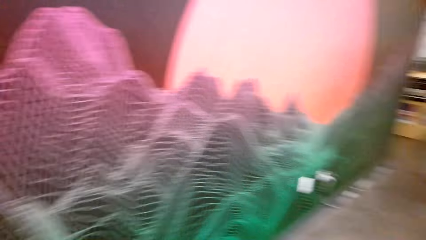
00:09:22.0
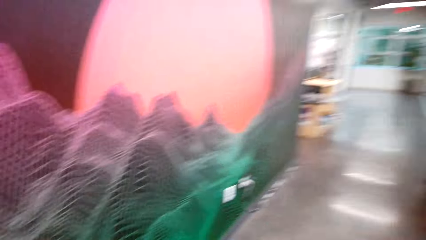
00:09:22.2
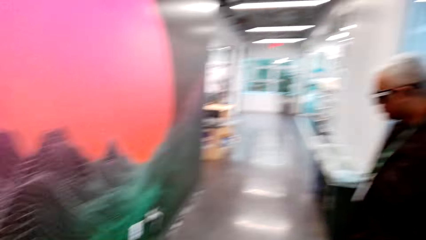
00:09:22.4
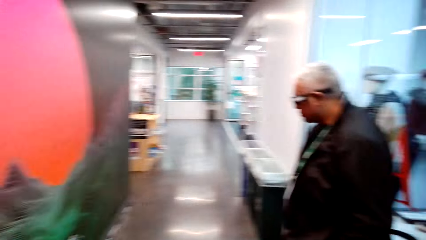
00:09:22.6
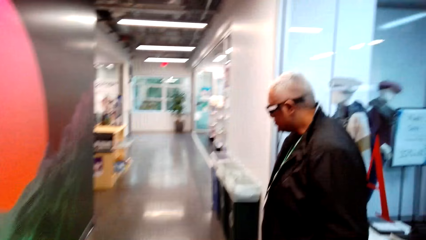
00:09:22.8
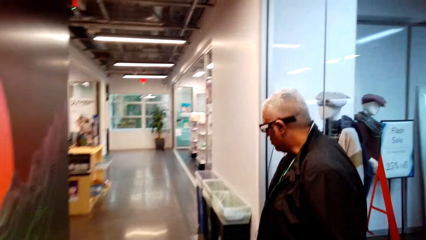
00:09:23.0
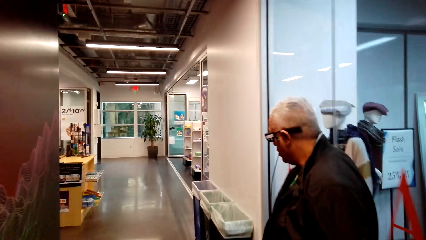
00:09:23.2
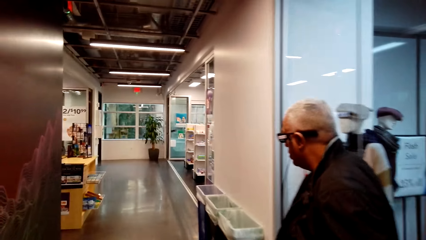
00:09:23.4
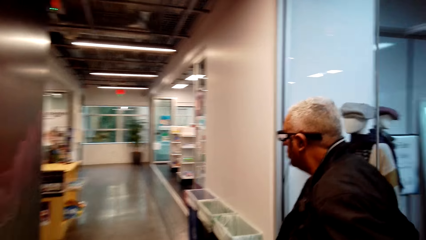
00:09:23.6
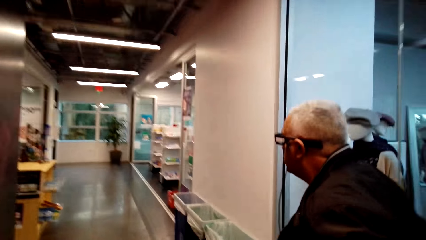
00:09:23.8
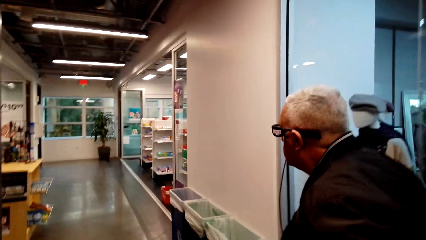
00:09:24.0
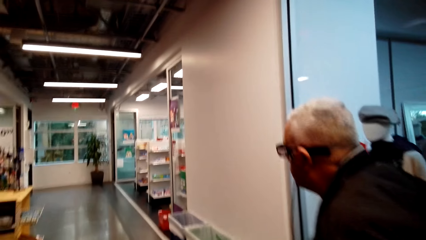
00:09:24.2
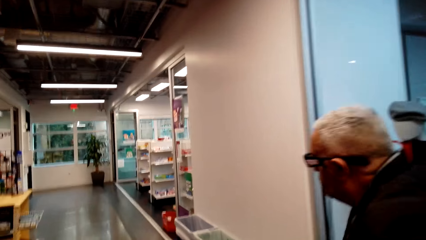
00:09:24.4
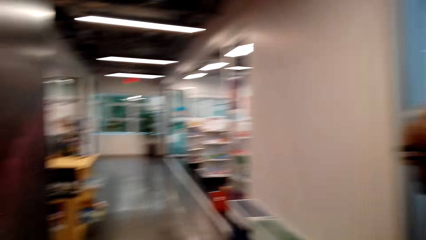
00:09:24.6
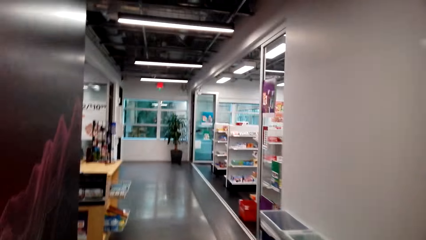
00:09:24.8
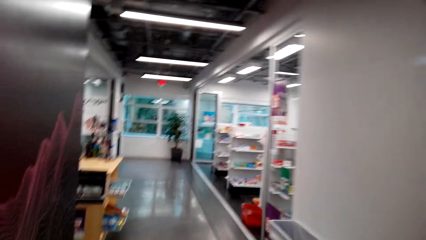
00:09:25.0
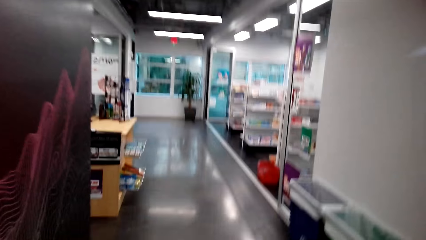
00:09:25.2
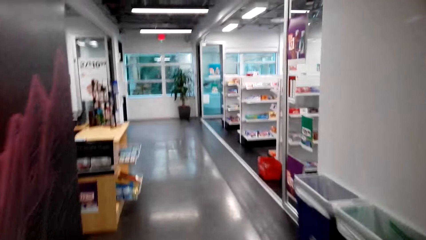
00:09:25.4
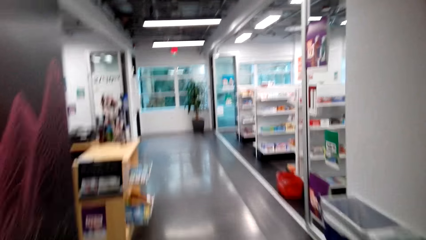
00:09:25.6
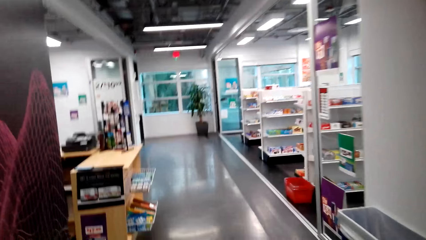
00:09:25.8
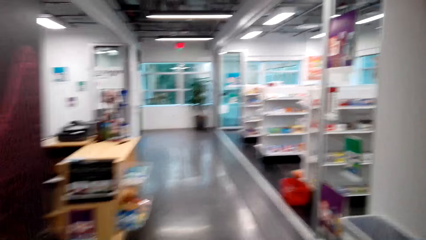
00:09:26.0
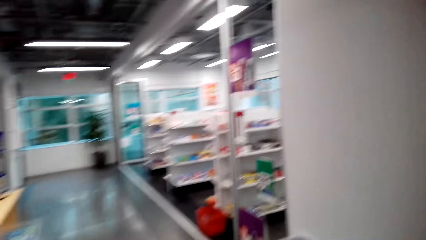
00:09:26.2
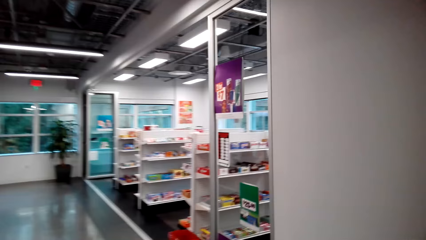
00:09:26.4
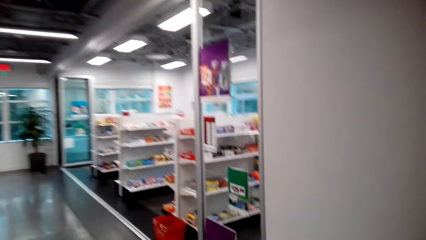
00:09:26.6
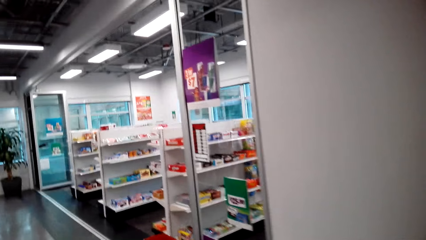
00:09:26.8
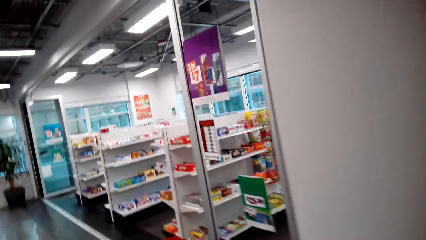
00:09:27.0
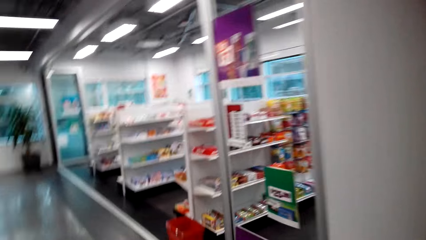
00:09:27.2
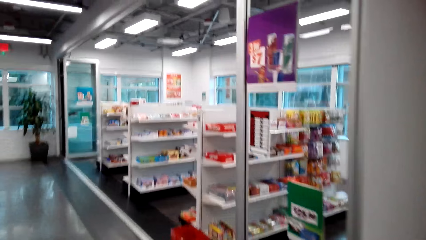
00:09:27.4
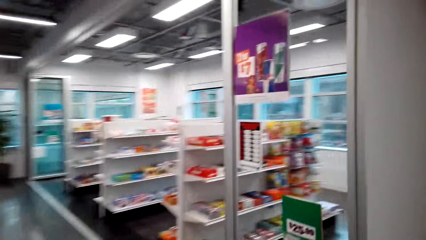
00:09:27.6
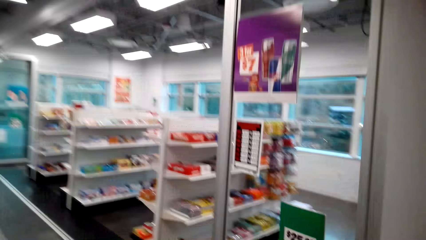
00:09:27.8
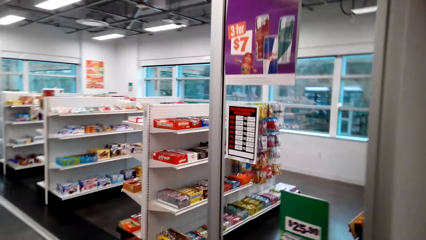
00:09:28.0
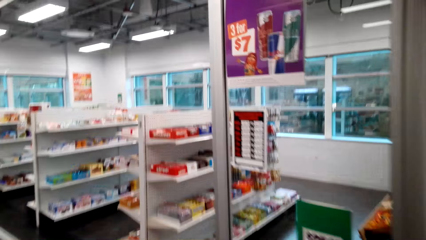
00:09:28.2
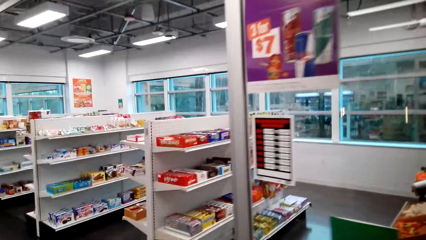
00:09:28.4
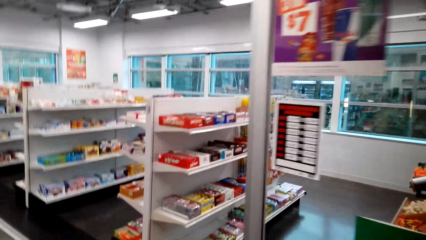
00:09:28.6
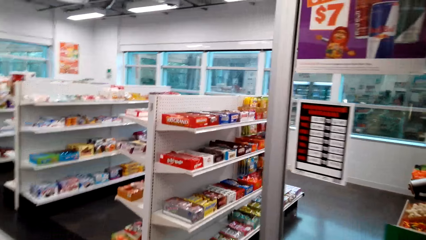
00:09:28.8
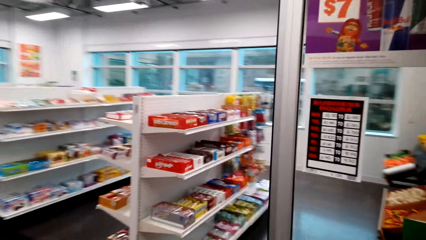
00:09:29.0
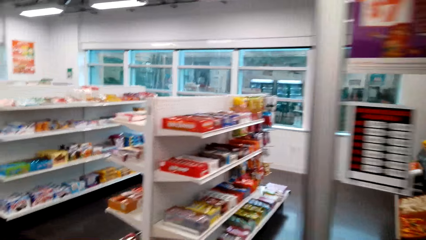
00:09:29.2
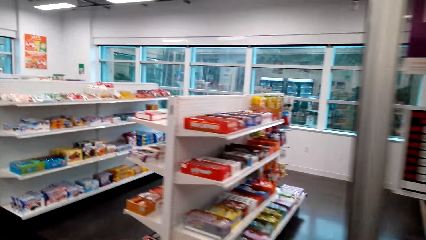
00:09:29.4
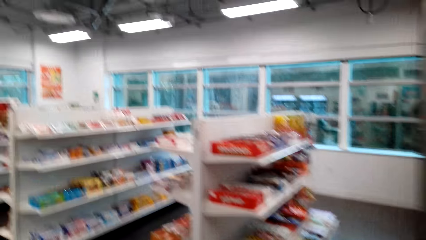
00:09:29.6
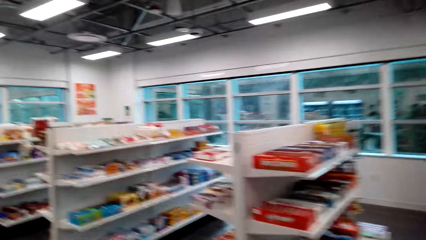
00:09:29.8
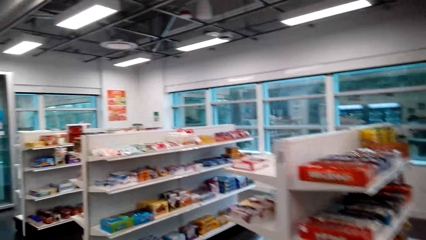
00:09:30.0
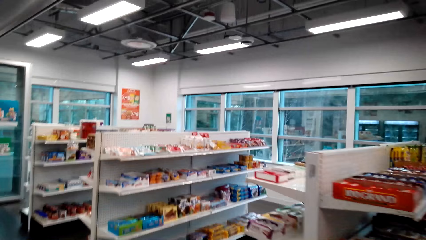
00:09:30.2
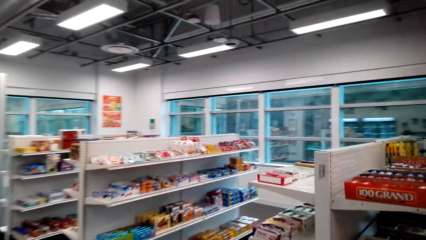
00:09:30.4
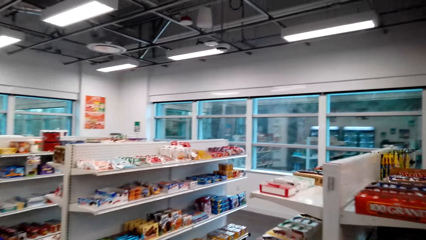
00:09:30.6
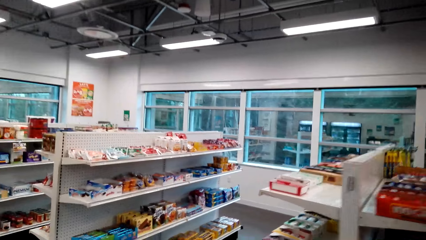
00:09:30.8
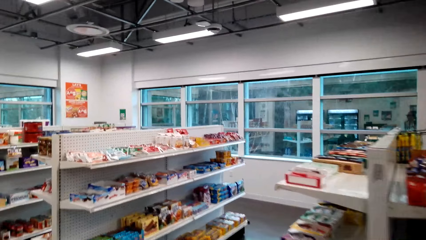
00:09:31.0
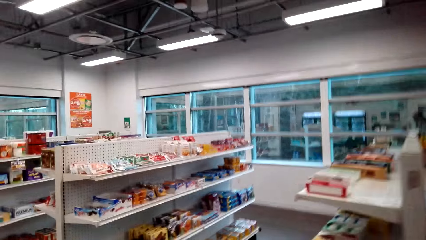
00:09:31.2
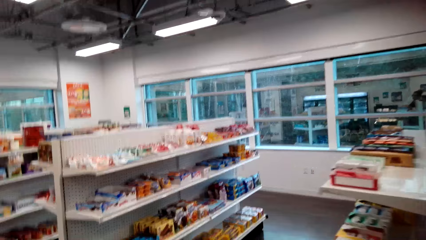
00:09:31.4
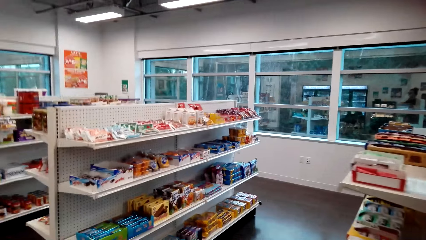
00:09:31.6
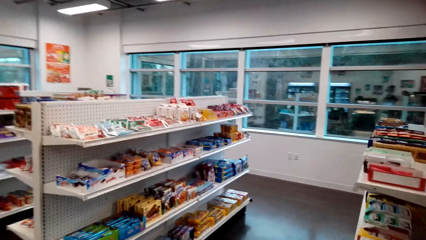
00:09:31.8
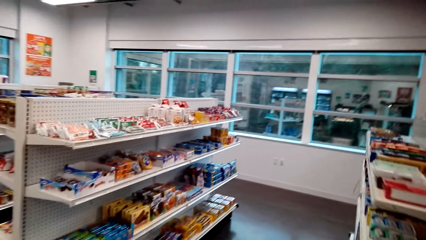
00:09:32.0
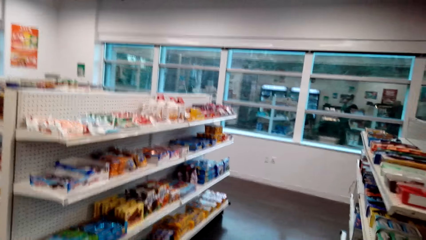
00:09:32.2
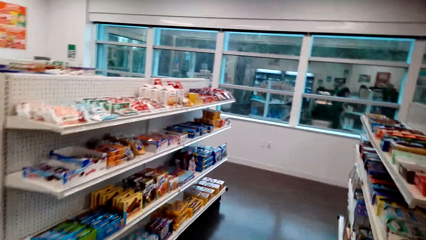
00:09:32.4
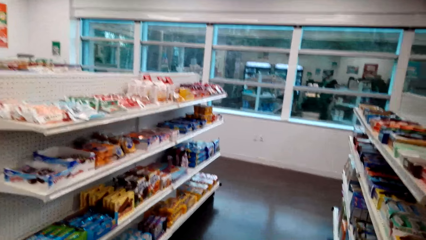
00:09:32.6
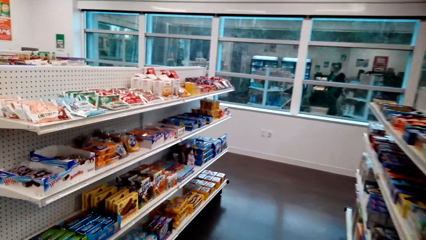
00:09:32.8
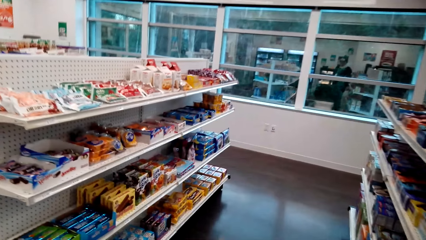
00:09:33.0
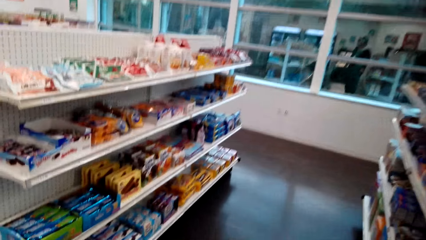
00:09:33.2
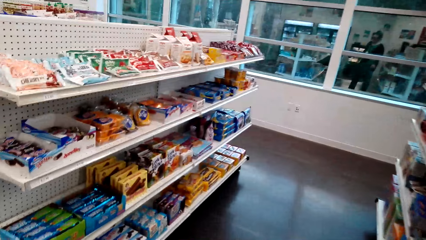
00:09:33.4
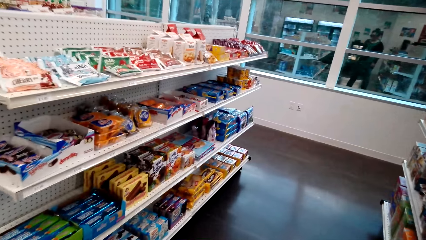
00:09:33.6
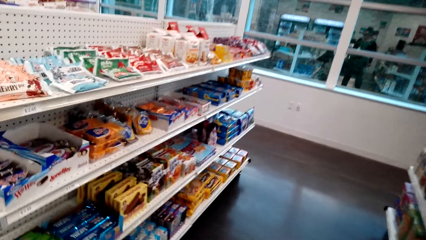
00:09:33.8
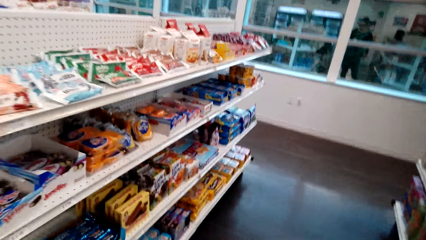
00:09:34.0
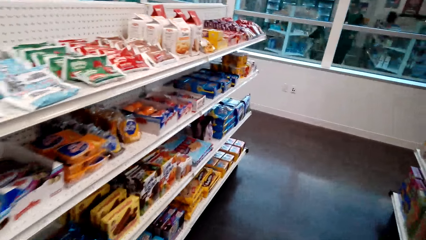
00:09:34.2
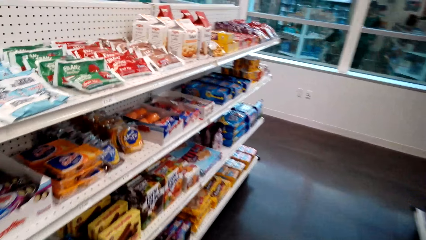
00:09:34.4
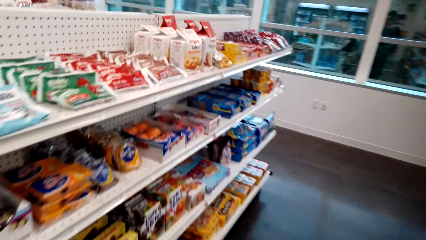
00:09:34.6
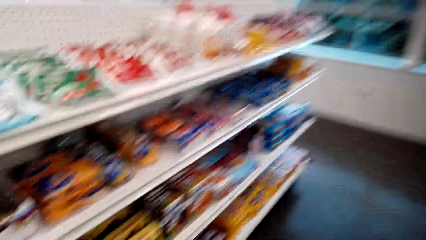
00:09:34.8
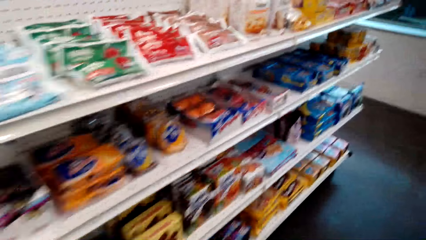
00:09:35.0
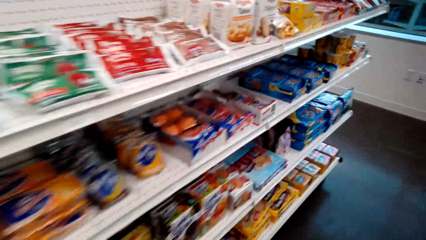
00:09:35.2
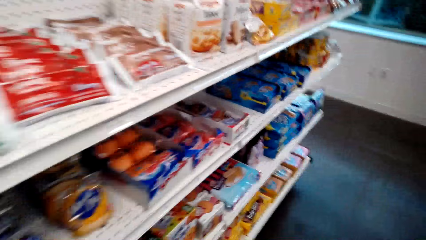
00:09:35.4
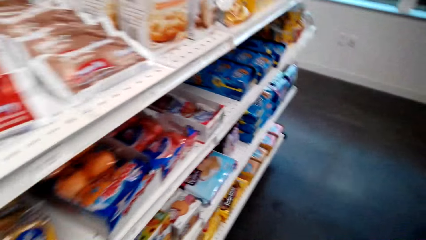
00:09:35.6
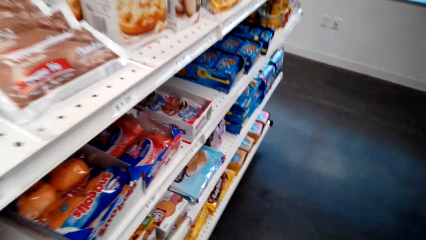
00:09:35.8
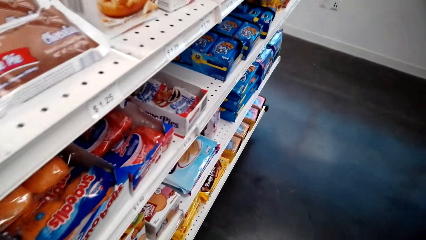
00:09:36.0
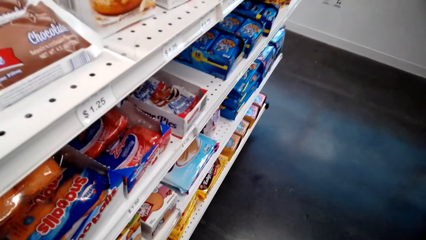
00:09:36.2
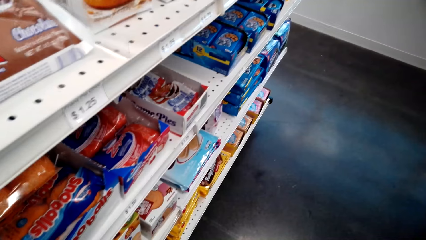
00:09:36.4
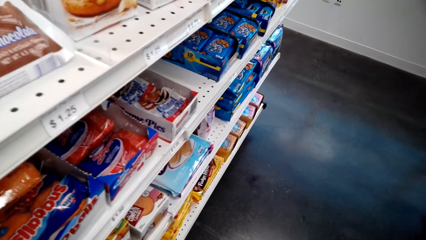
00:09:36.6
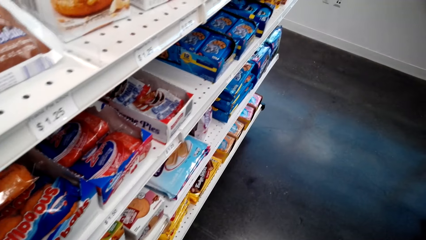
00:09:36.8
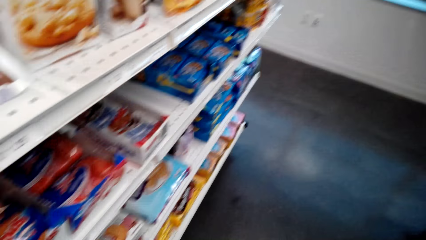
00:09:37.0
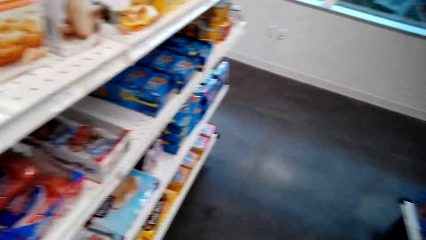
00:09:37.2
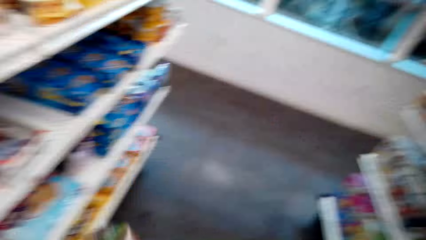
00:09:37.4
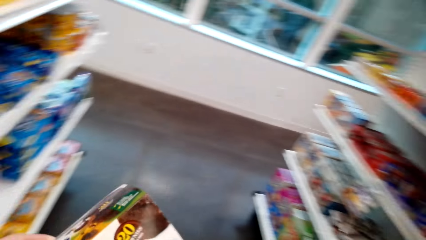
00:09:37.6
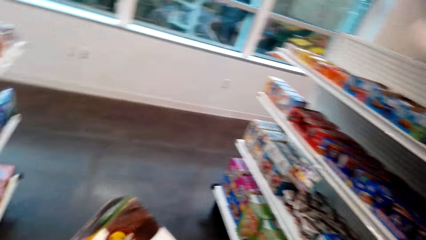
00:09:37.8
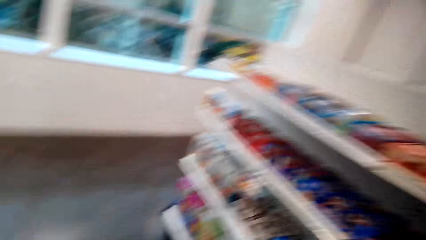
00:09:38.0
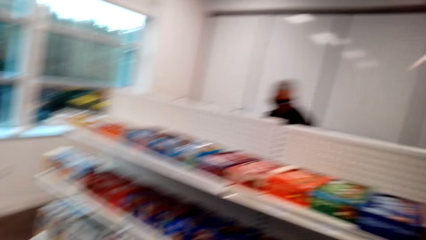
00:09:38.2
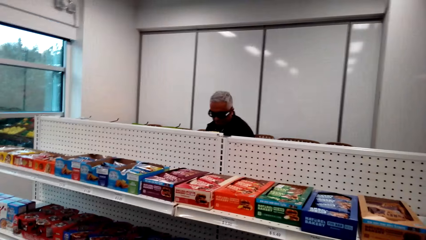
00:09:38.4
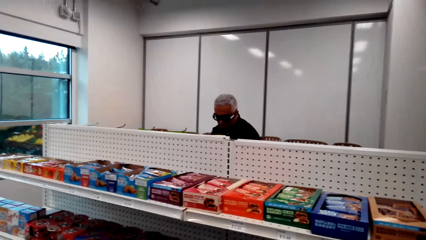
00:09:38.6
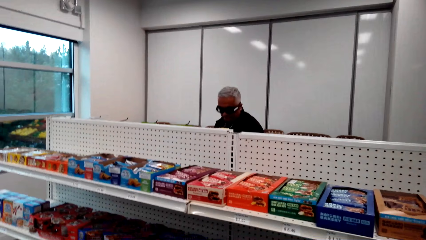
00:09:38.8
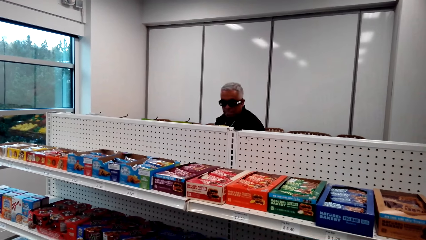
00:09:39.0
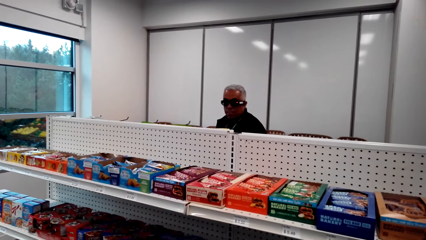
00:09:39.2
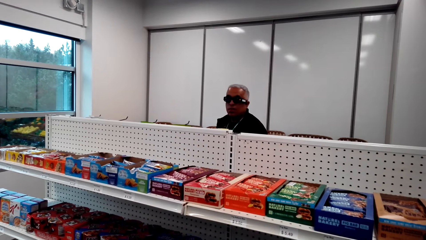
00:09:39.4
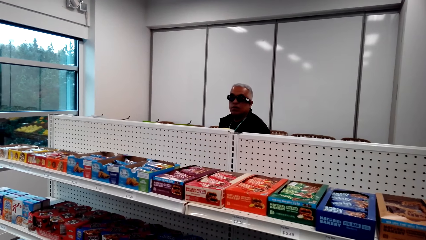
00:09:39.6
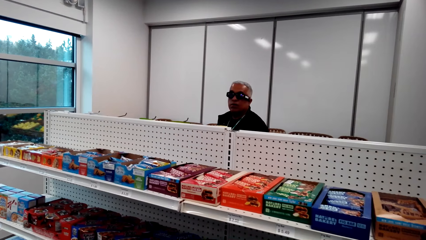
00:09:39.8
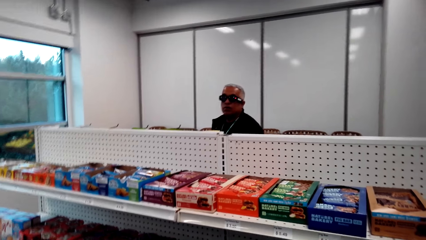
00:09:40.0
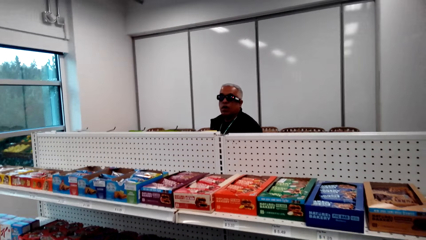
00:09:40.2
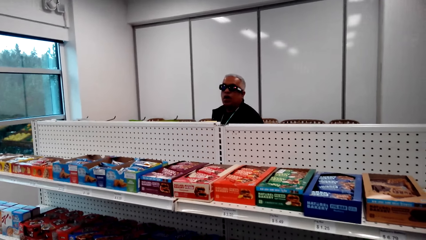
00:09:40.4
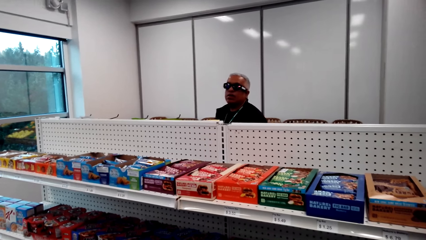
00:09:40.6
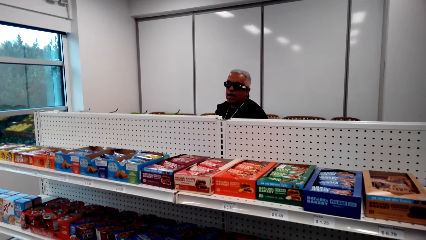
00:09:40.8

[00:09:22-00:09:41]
A man walks around in the store. The camera wearer walks around the store. They walk around the store again and talk to the man. They pick a box of bites from the shelf. They hold something in the store. They talk to the man. The man stands in the store.
